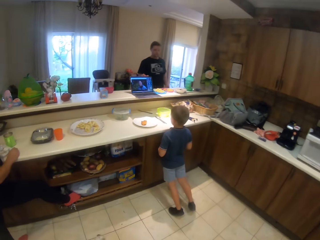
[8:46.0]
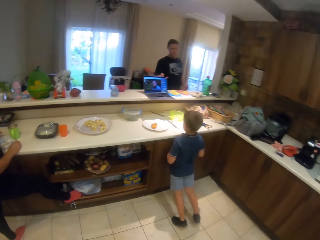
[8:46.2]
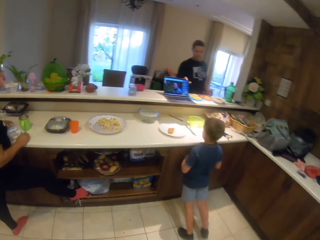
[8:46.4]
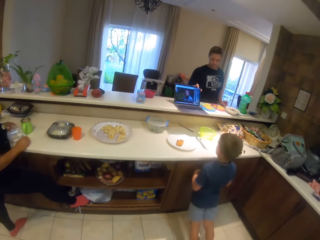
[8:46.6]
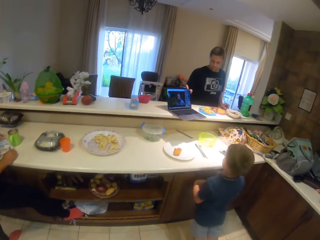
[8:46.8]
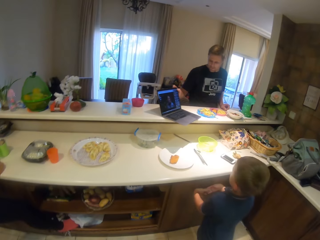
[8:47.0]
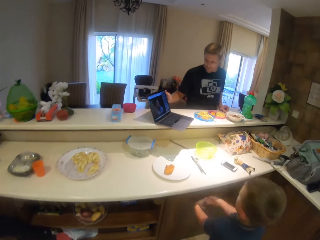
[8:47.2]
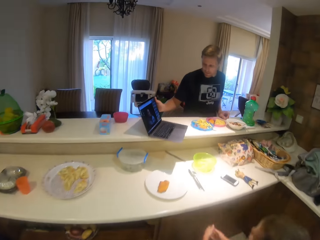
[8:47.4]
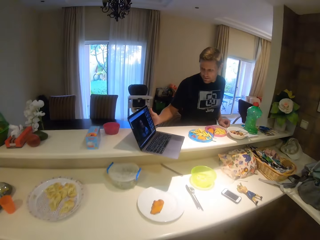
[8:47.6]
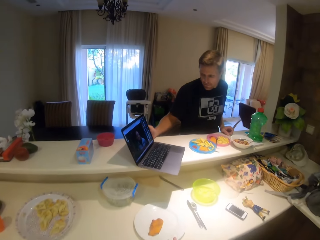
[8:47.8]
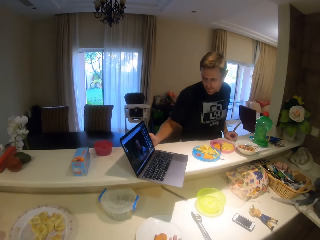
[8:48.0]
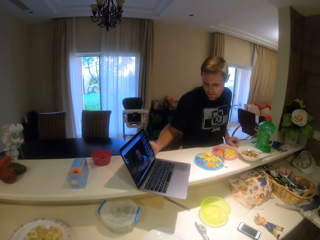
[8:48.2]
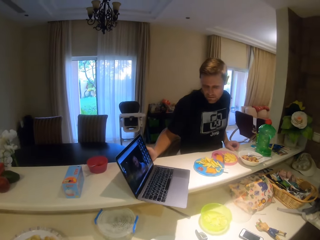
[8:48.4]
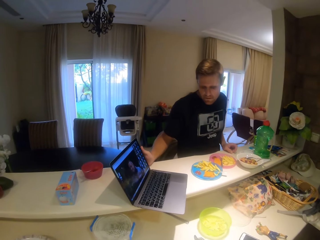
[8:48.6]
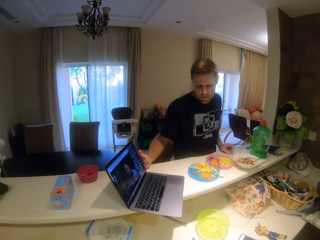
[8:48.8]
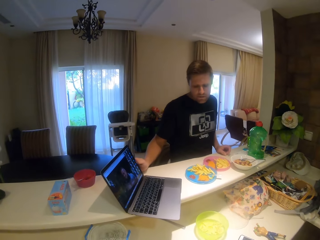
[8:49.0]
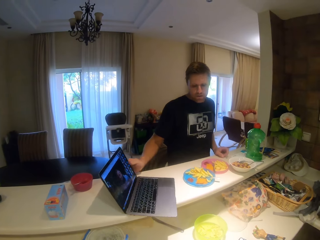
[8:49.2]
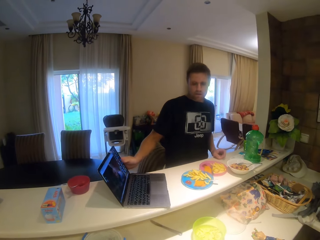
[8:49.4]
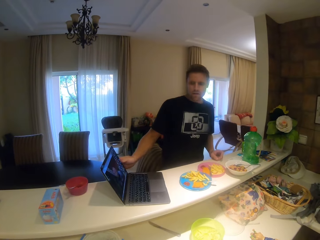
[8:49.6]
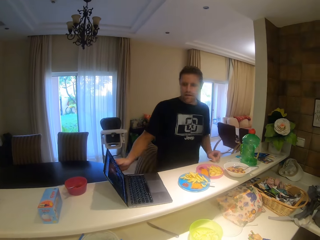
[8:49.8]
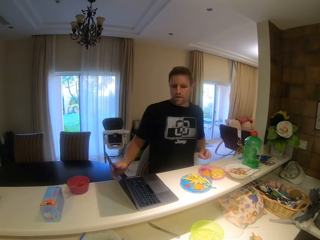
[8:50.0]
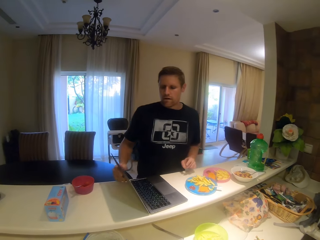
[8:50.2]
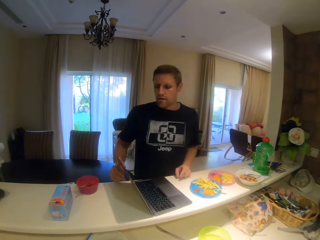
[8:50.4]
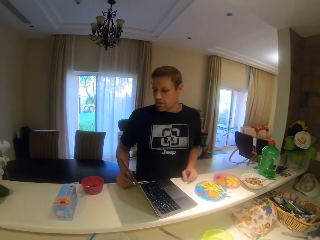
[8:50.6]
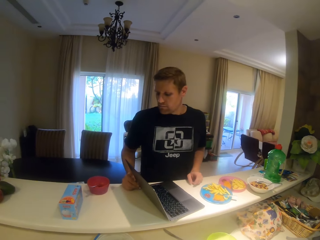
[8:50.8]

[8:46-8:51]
The camera wearer walks beside a kid. A man pulls the laptop on the table towards himself.
